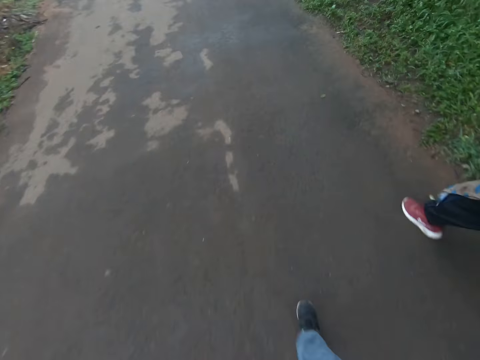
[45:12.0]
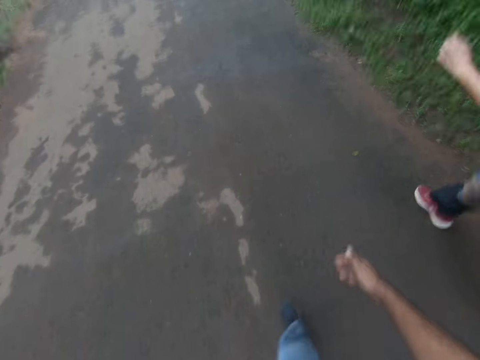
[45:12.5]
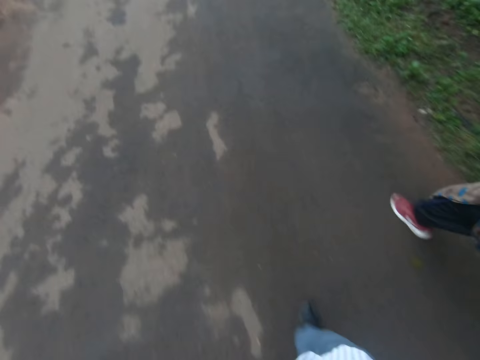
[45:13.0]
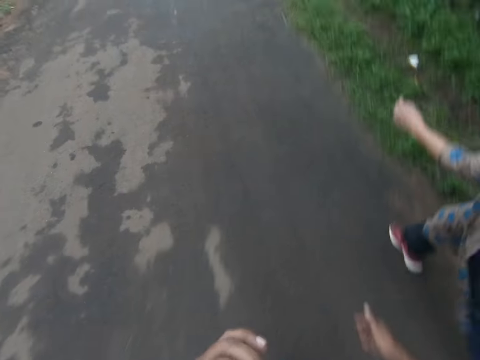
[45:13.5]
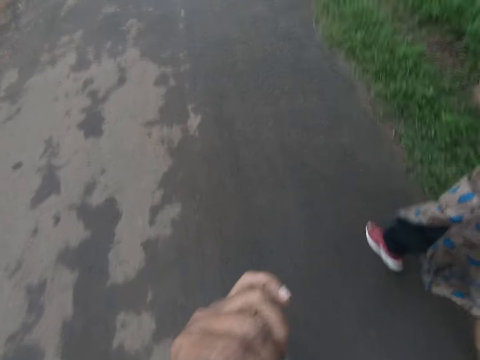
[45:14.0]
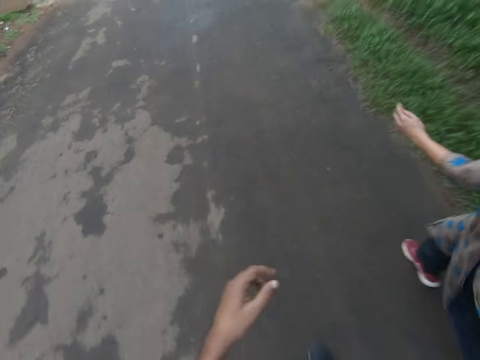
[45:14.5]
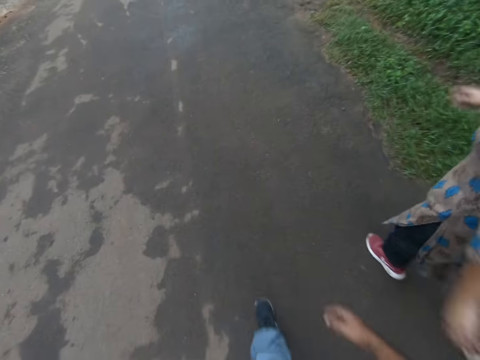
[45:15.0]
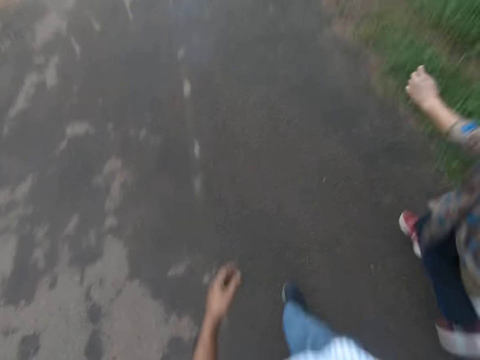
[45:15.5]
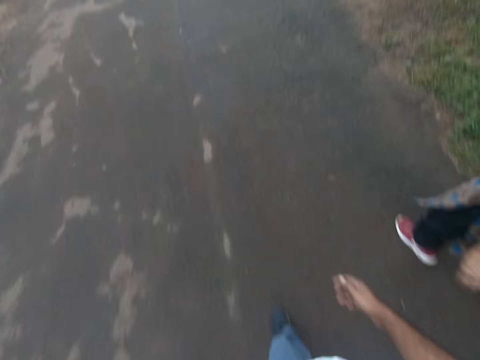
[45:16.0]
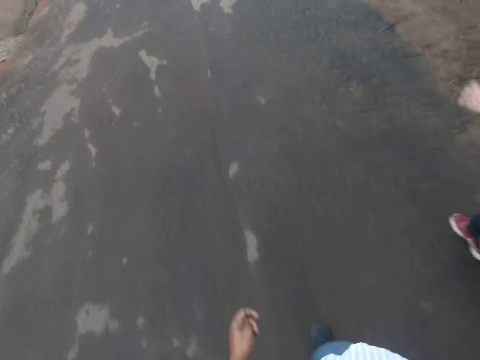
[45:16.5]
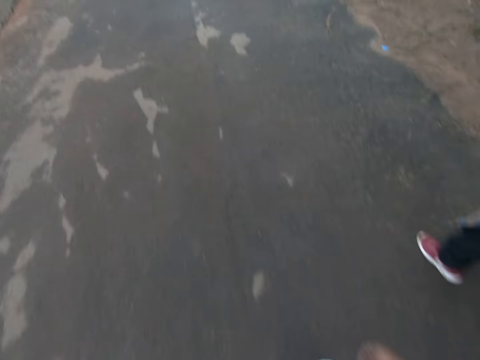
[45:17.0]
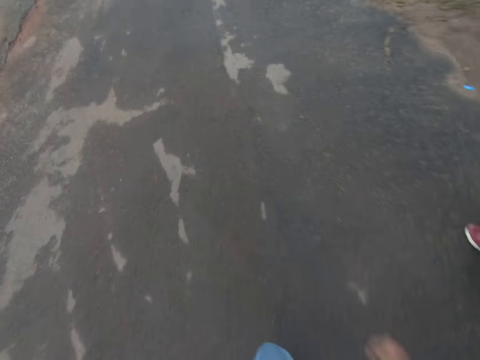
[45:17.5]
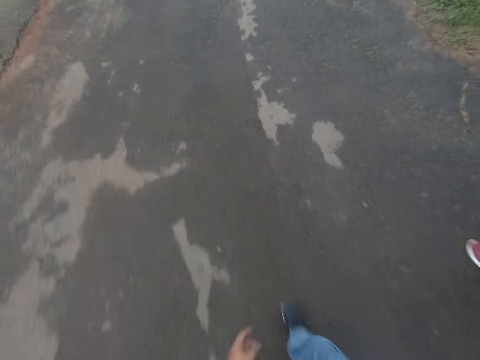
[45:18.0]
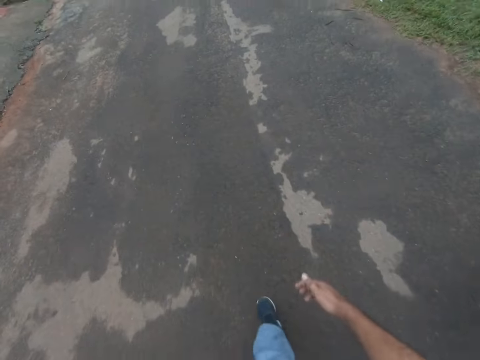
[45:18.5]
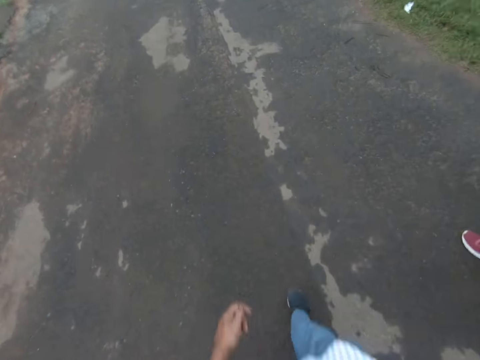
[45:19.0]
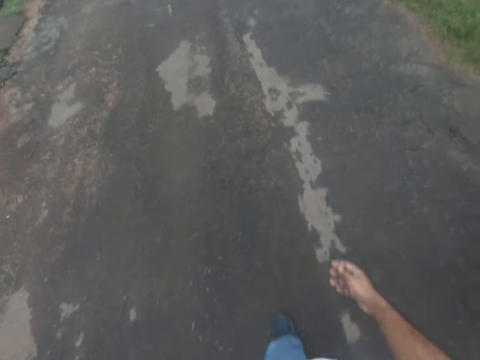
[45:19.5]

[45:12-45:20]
The camera wearer moves the hand. He touches his face with his left hand. He lowers his left hand.

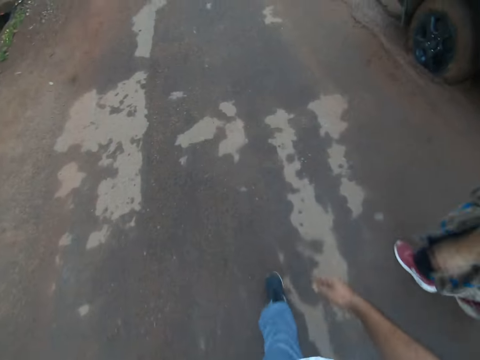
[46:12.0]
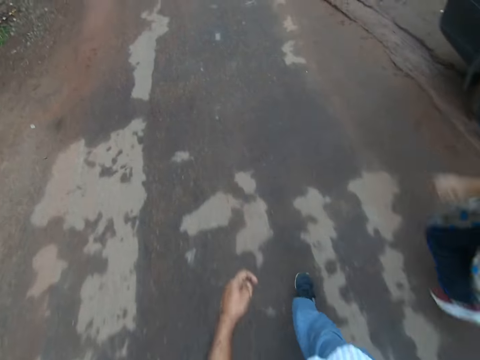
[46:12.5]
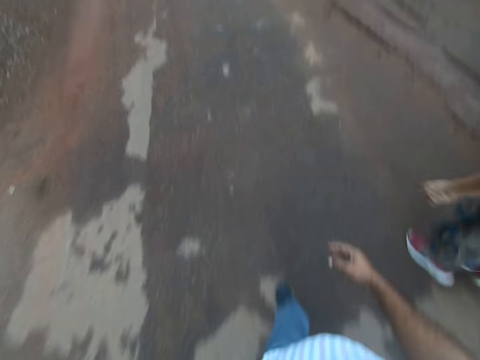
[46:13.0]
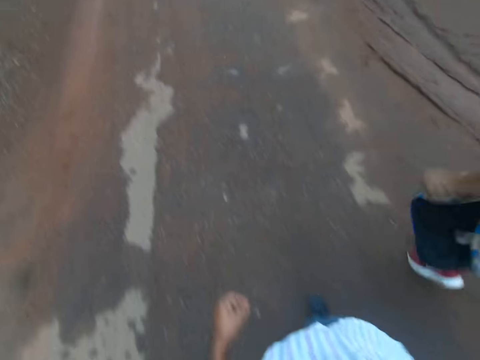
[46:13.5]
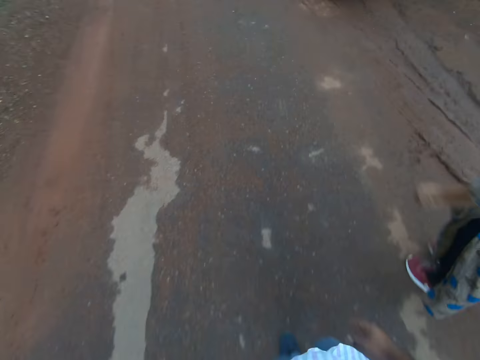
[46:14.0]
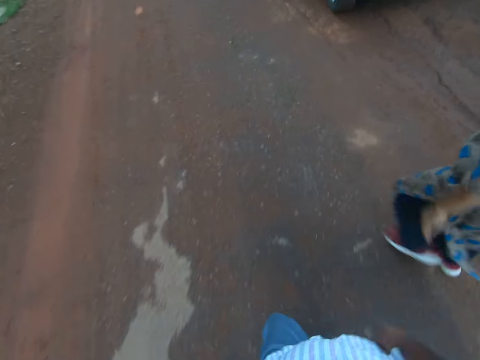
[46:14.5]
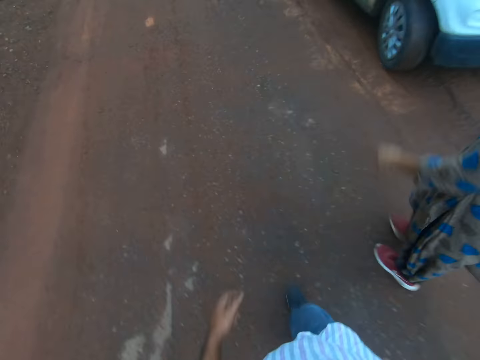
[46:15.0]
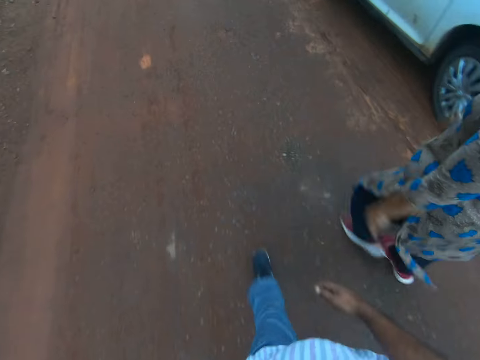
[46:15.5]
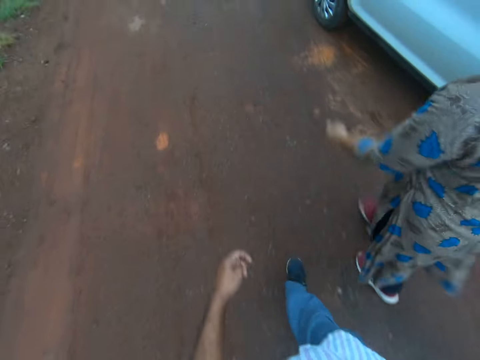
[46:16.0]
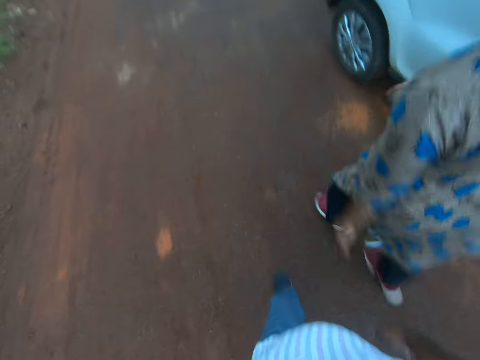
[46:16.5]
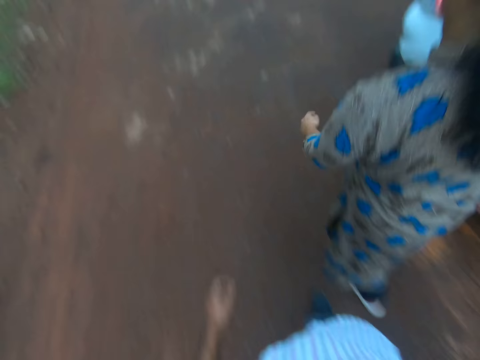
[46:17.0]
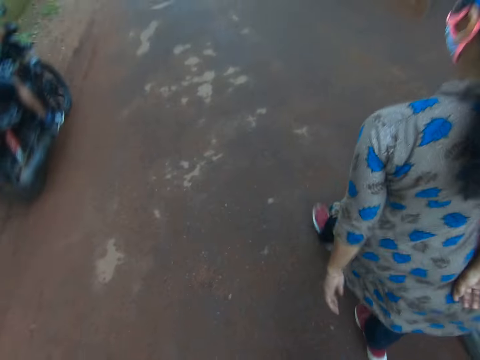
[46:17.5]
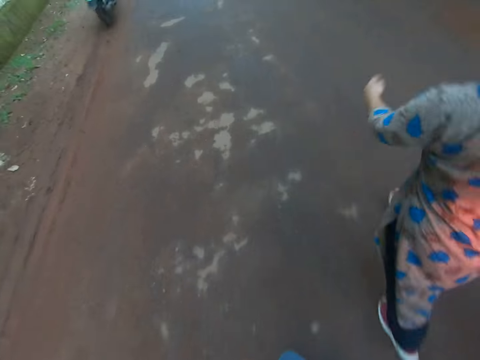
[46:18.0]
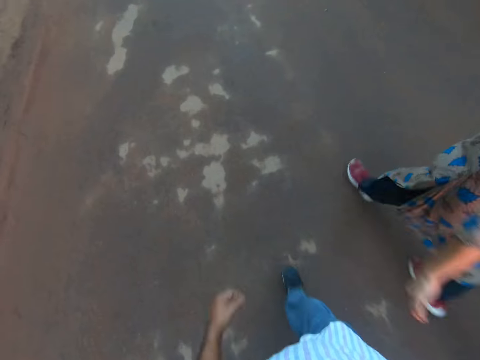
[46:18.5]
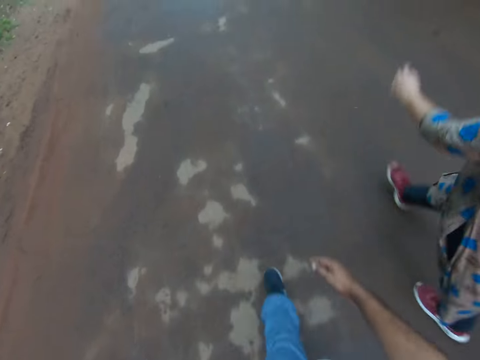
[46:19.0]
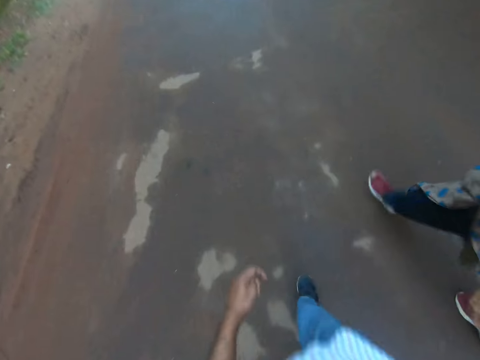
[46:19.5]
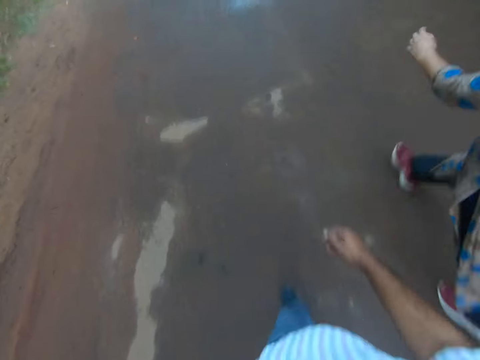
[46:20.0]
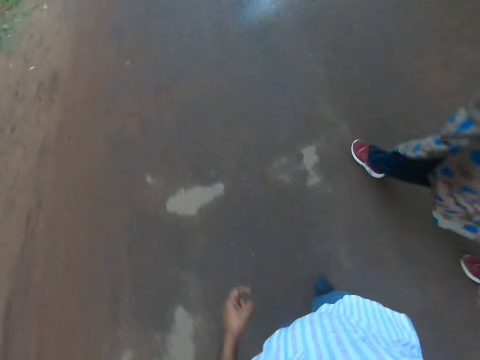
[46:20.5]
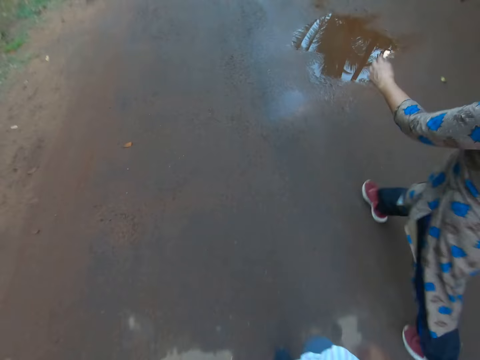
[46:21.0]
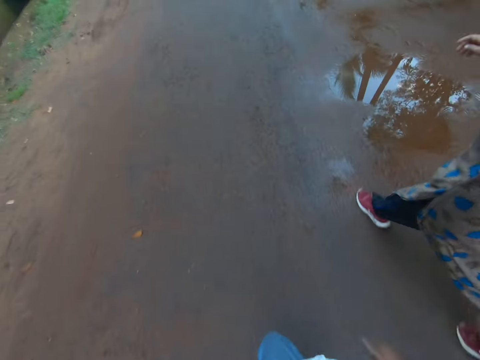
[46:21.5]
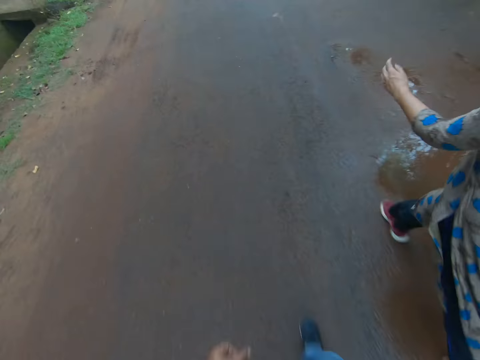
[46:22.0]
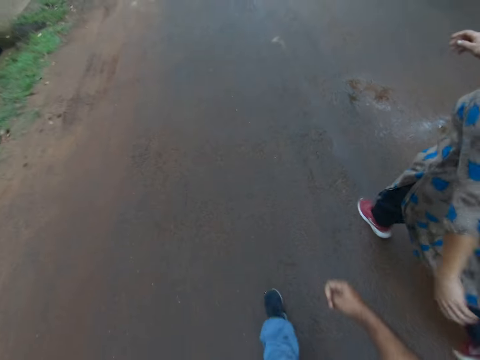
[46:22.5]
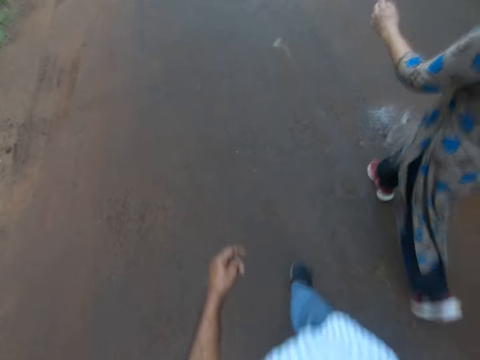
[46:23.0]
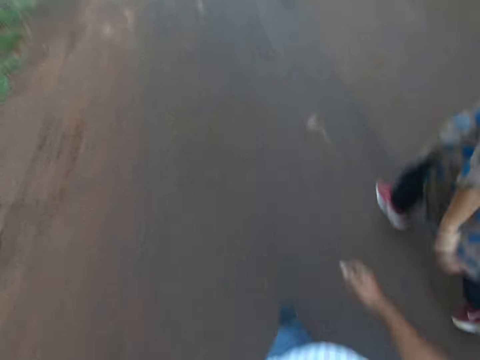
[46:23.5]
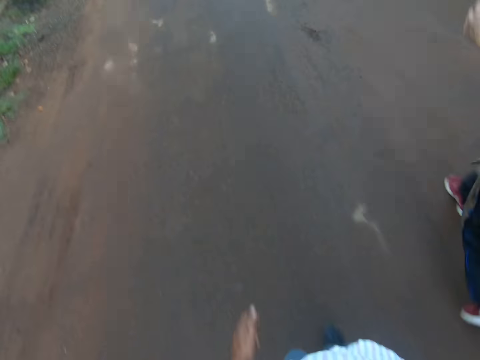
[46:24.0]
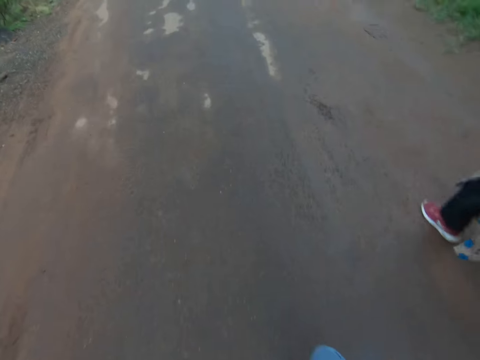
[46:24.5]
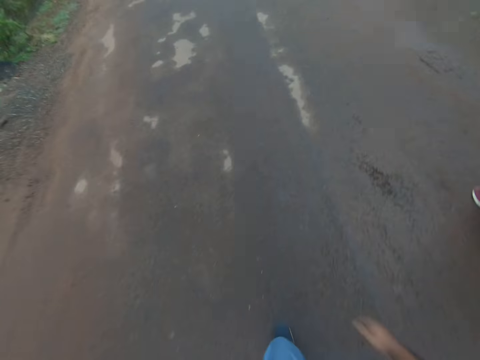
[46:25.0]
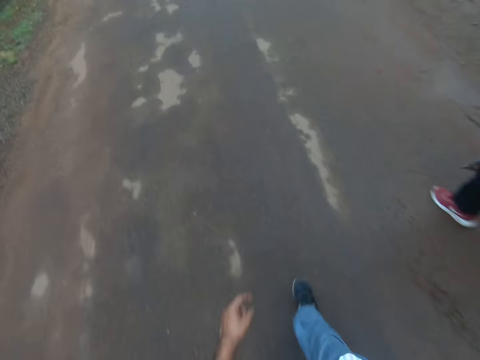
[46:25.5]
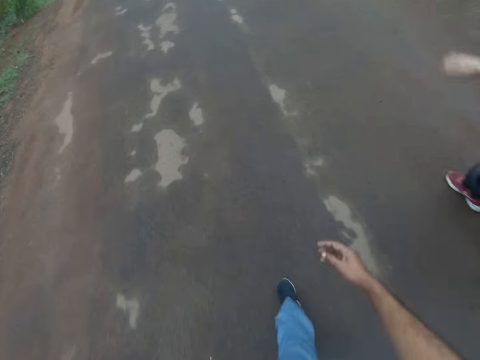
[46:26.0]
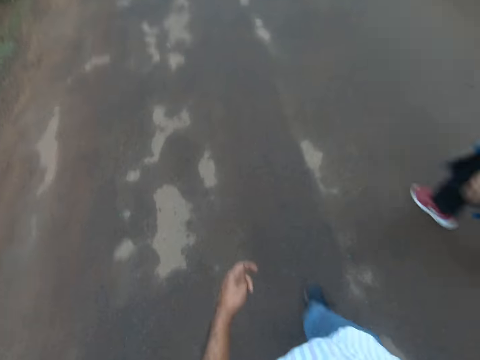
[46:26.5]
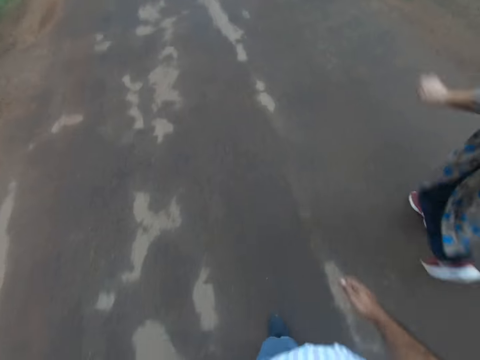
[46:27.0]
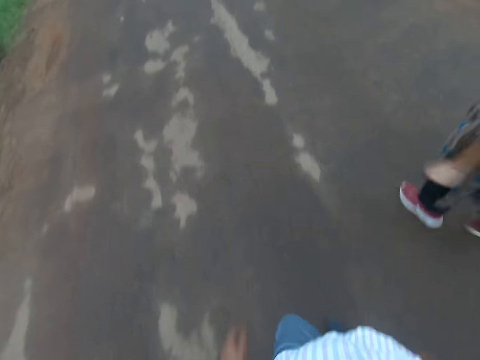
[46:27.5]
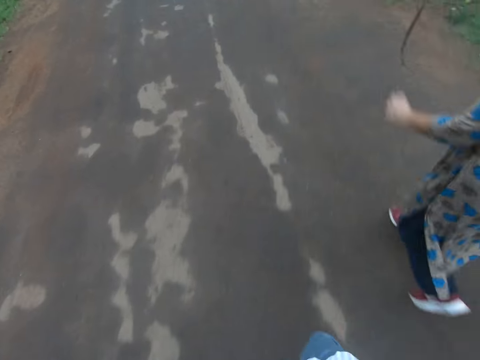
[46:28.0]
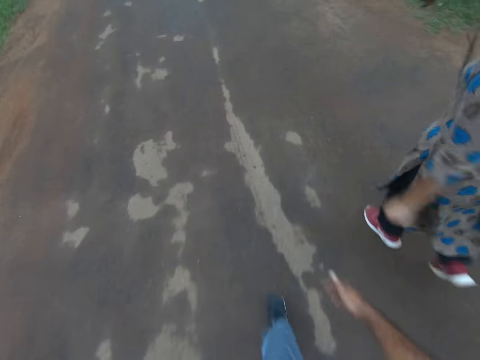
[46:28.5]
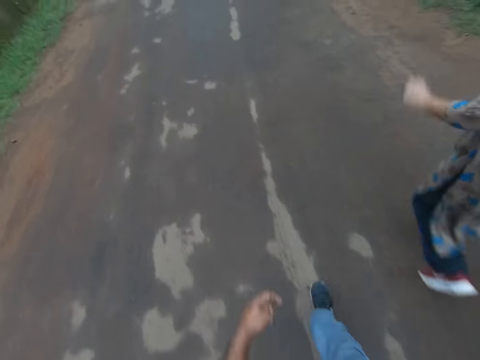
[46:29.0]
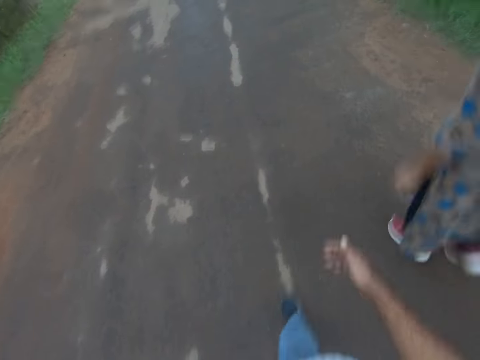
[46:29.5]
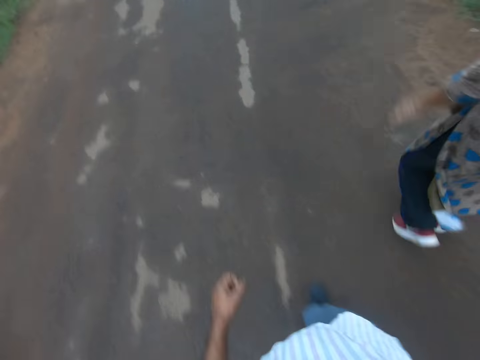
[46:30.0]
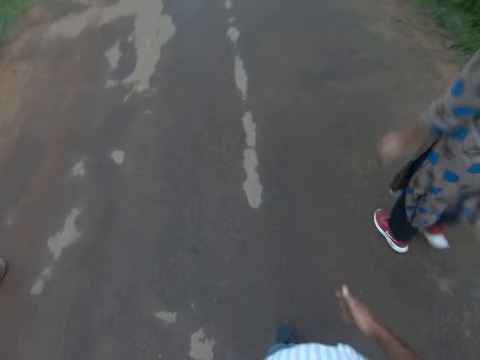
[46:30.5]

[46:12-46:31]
The camera wearer walks past a car parked by the road. A motorcycle rides past the camera wearer. A person is on the motorcycle. The camera wearer walks past another car parked by the road. They walk with another person.
